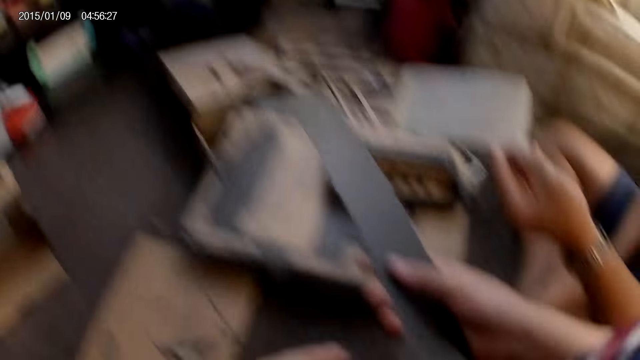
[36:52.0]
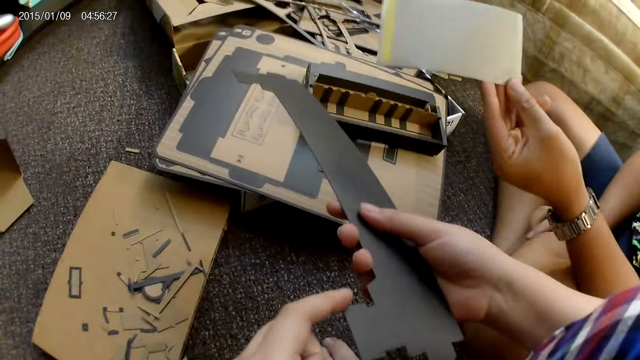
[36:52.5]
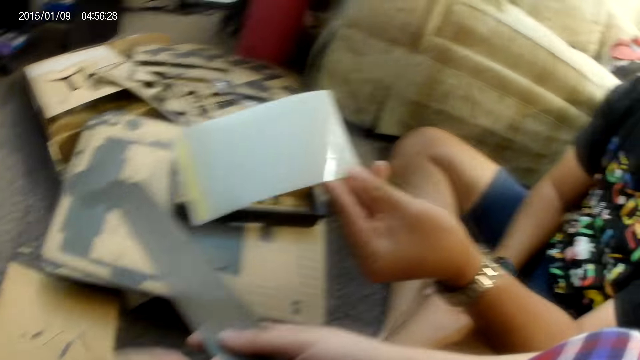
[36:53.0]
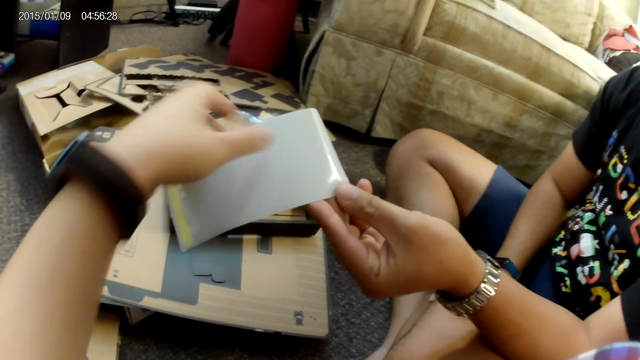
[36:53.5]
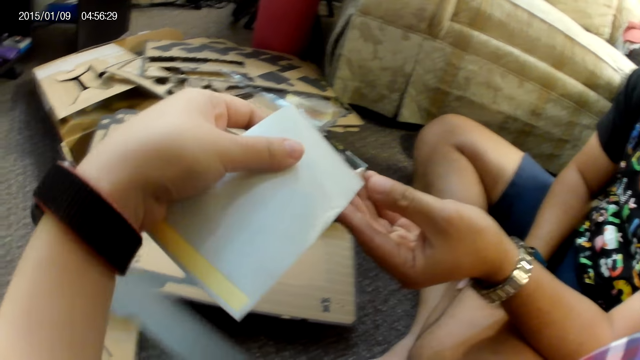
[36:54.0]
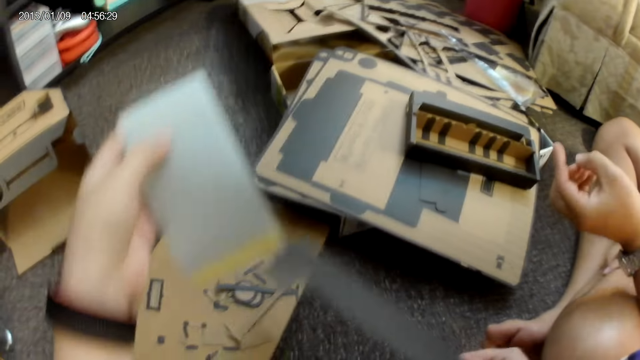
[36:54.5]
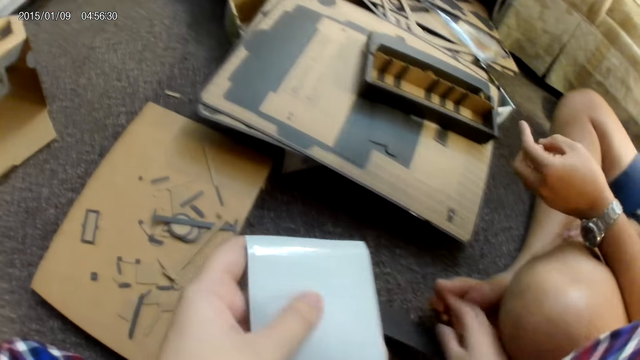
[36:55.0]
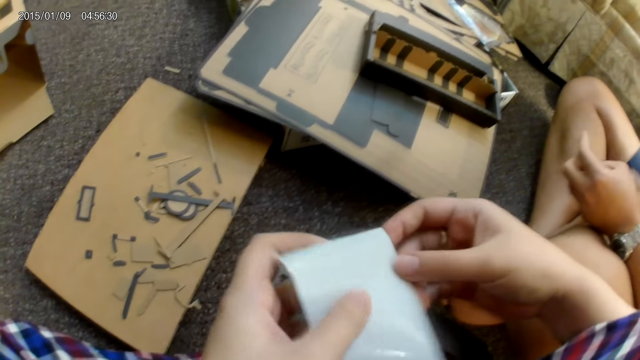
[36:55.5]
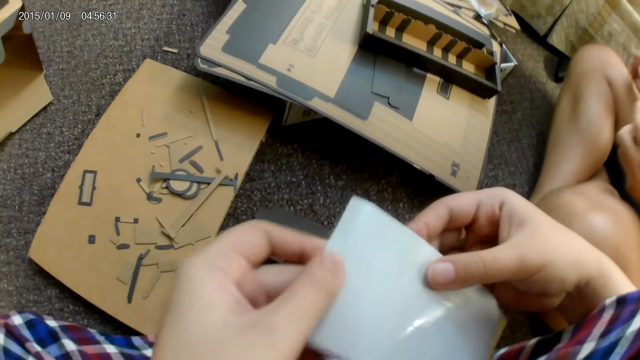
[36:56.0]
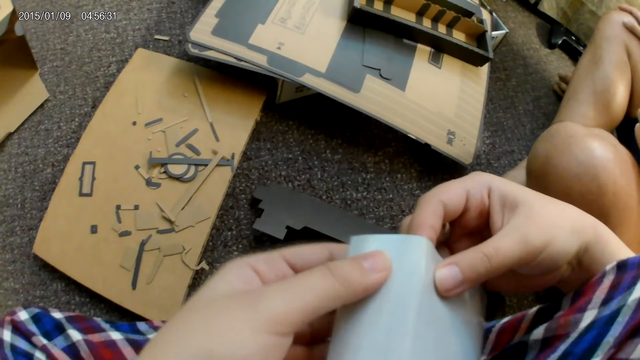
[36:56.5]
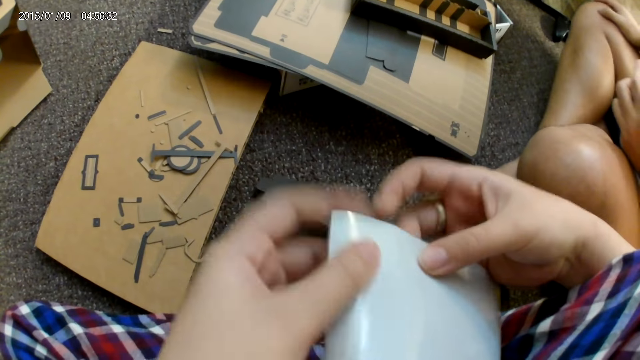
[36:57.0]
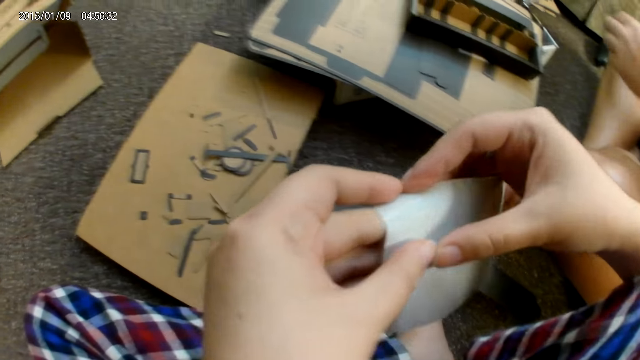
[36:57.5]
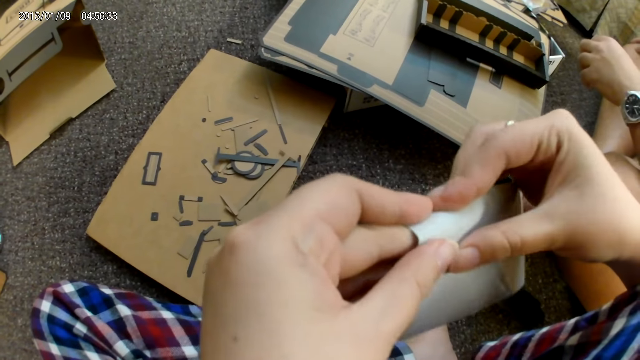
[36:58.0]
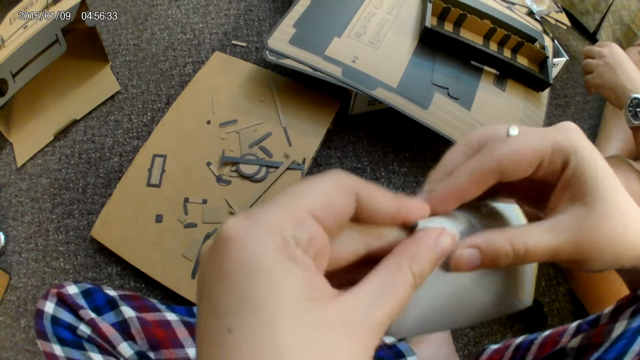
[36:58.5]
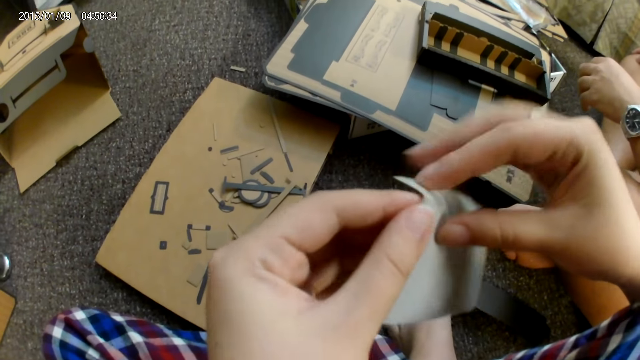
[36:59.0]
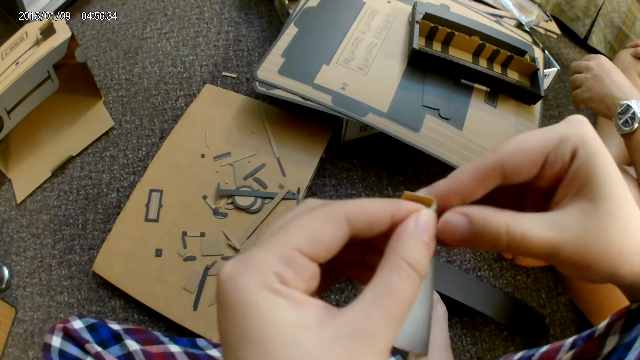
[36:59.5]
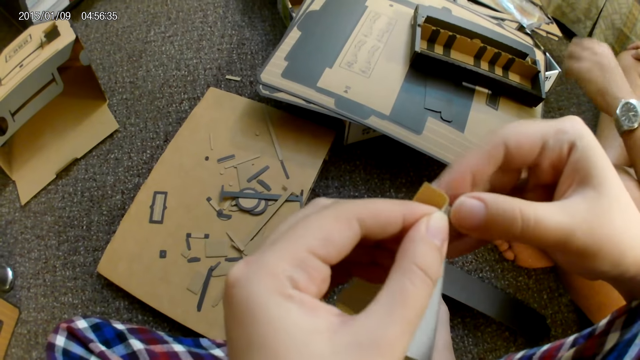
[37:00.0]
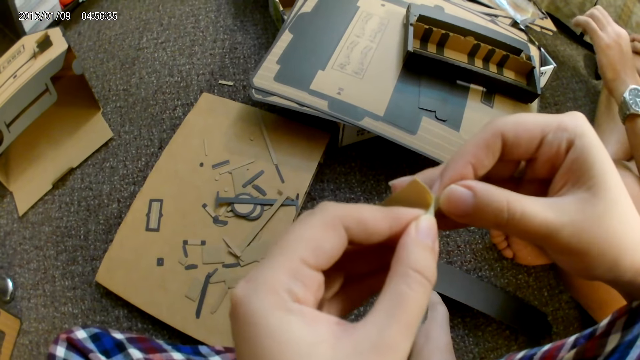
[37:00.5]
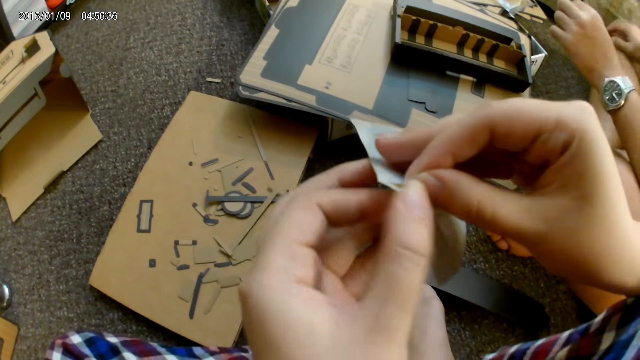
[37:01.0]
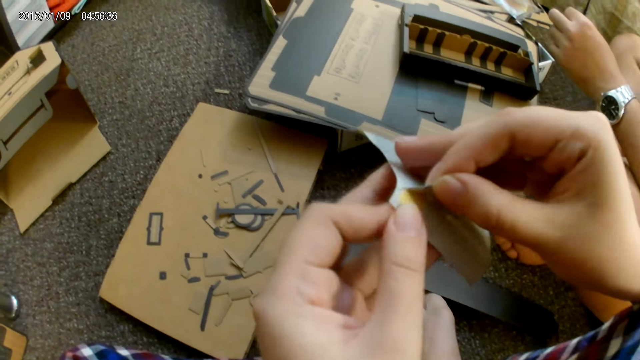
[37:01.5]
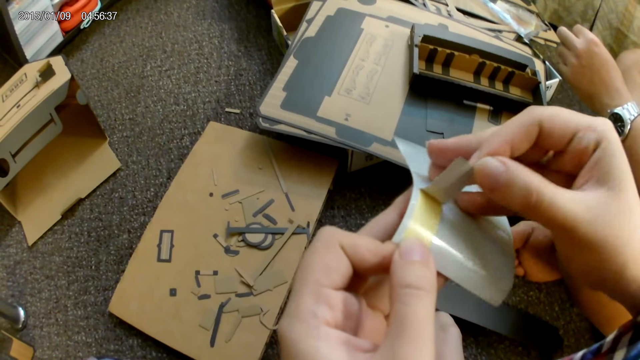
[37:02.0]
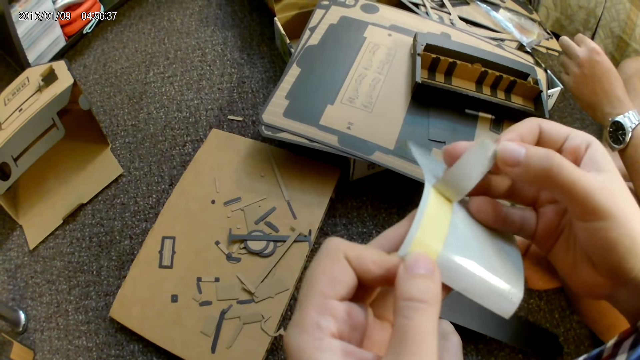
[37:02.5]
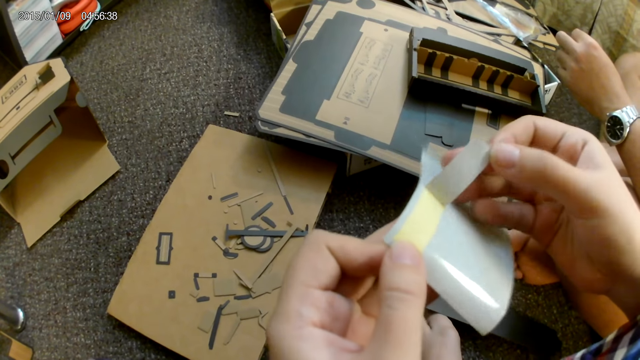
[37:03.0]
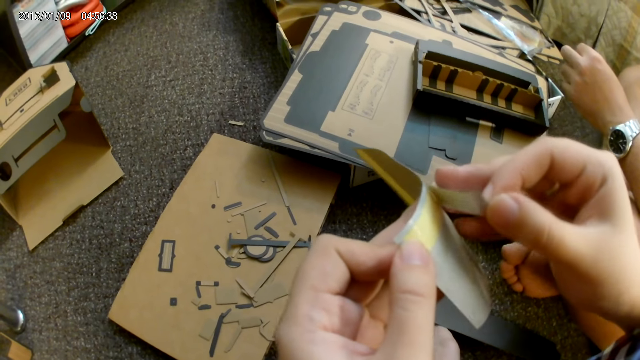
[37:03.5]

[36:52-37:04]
A man hands over the sticker paper to the camera wearer. The camera wearer collects the sticker from the man with her left hand. She drops the cardboard on the ground with her right hand. She holds the sticker with both hands. She removes a plaster from the sticker with her right hand.

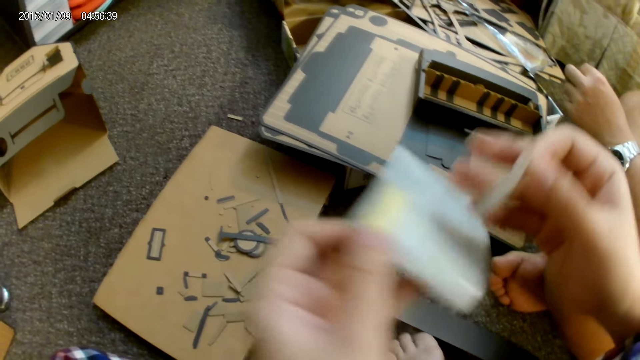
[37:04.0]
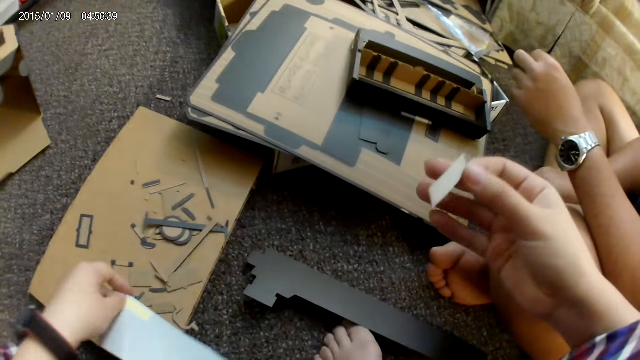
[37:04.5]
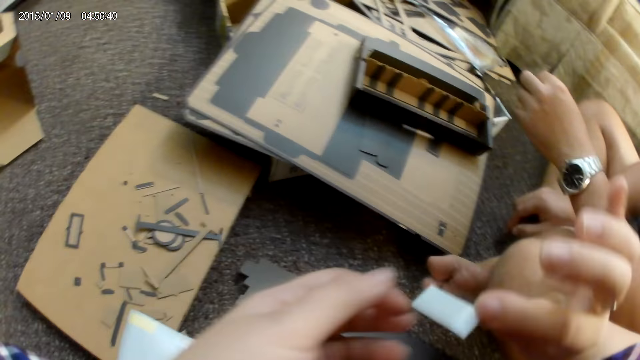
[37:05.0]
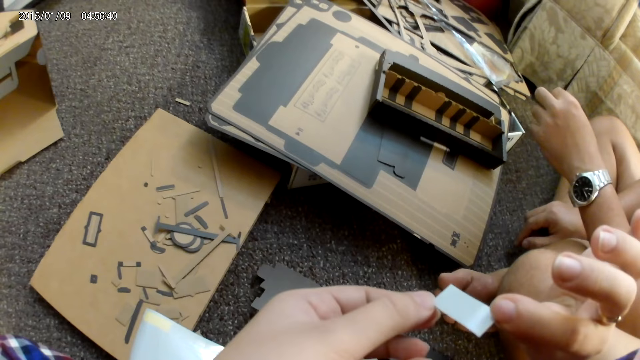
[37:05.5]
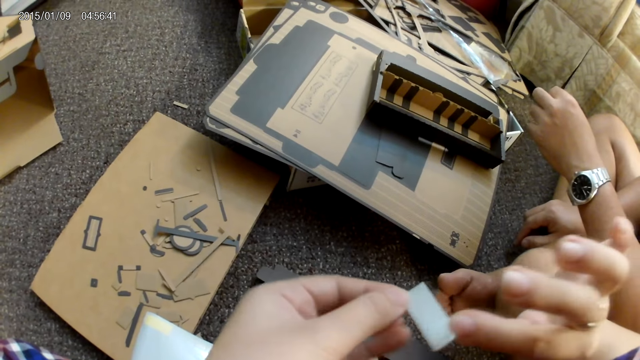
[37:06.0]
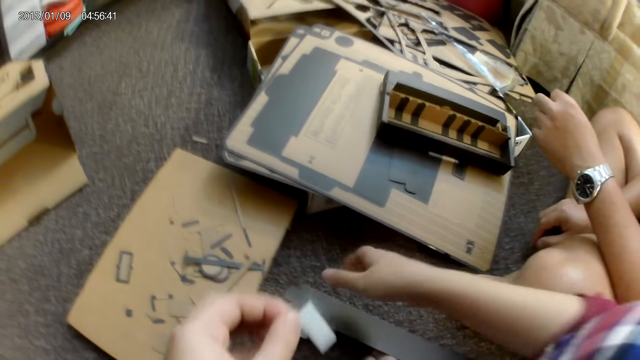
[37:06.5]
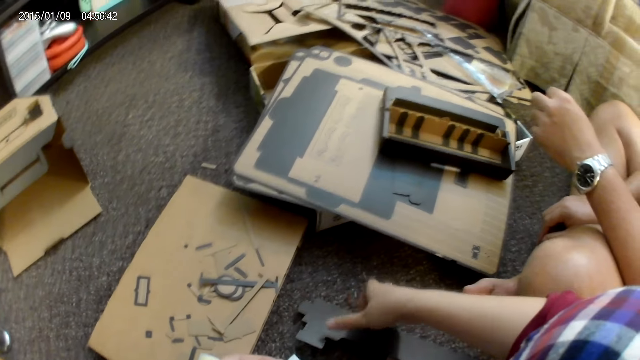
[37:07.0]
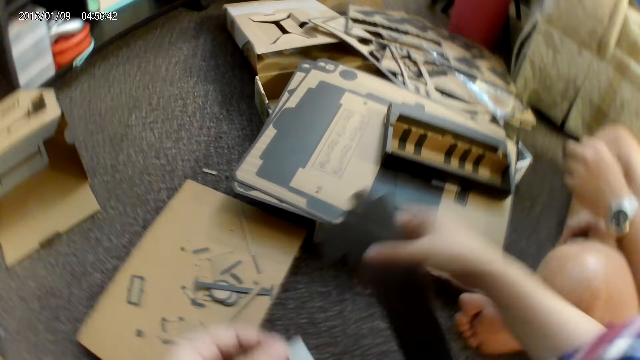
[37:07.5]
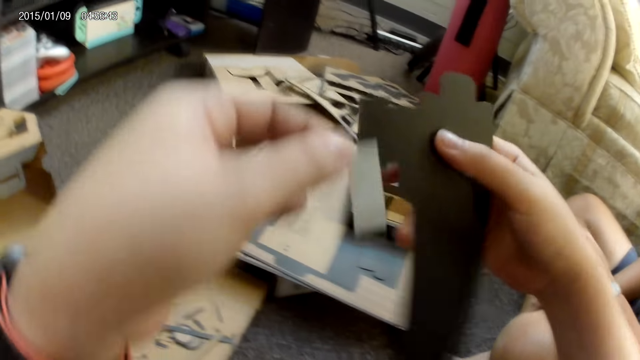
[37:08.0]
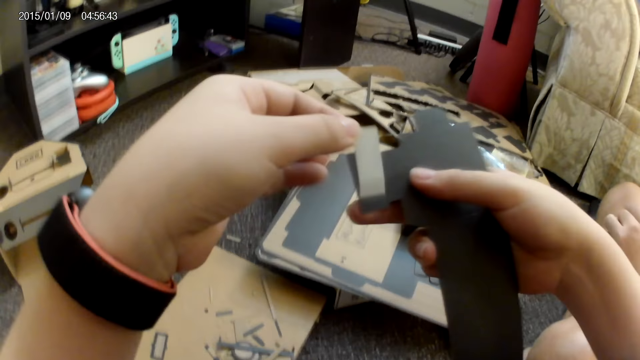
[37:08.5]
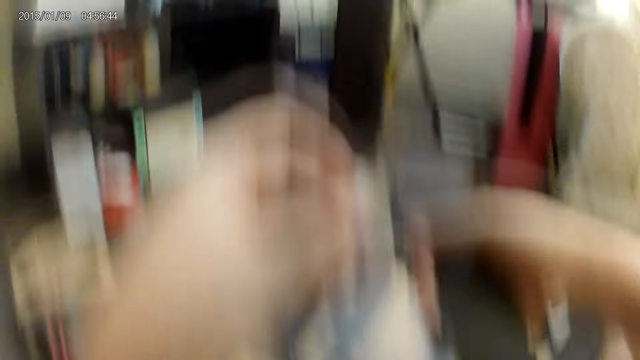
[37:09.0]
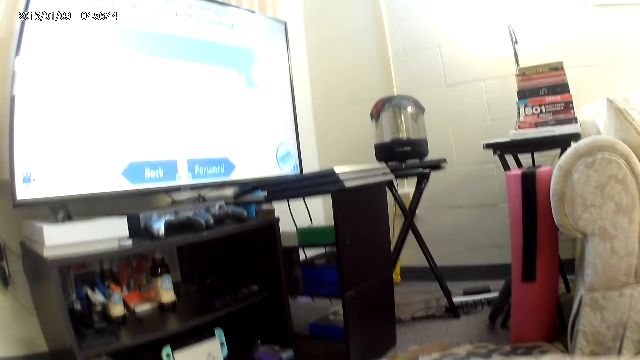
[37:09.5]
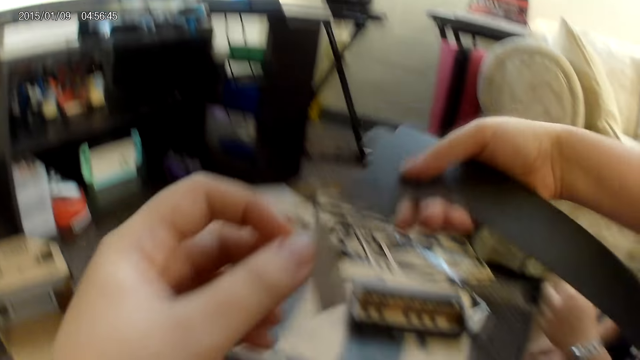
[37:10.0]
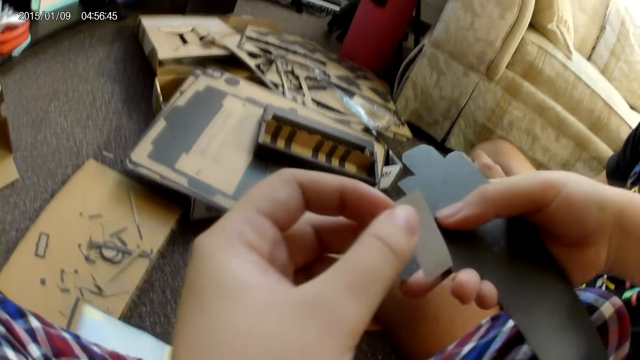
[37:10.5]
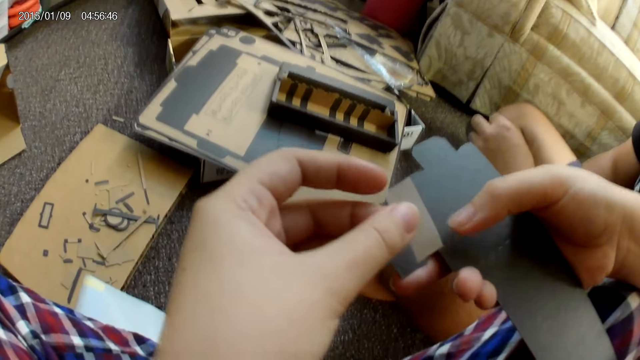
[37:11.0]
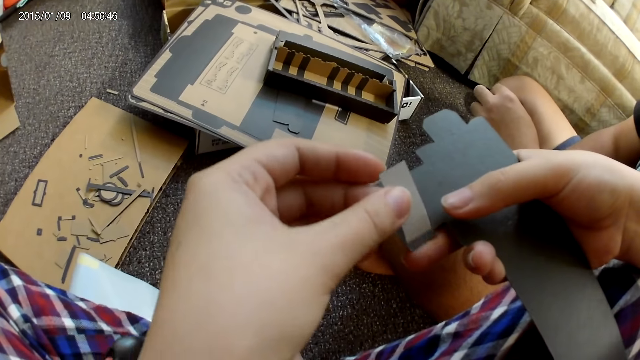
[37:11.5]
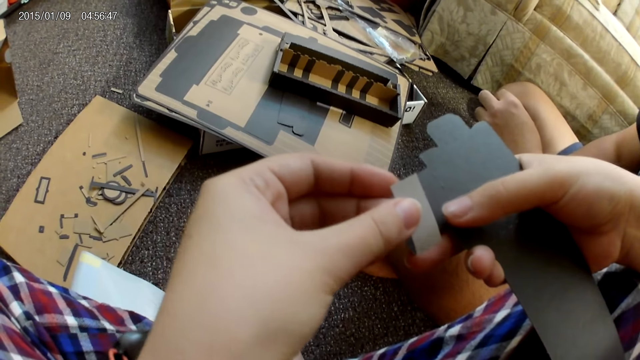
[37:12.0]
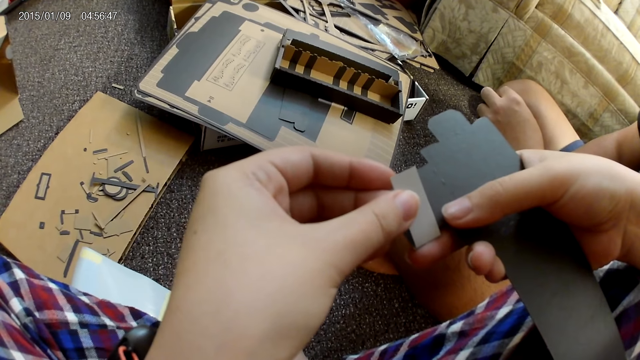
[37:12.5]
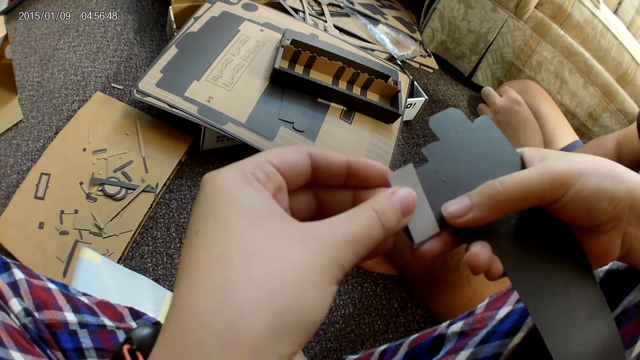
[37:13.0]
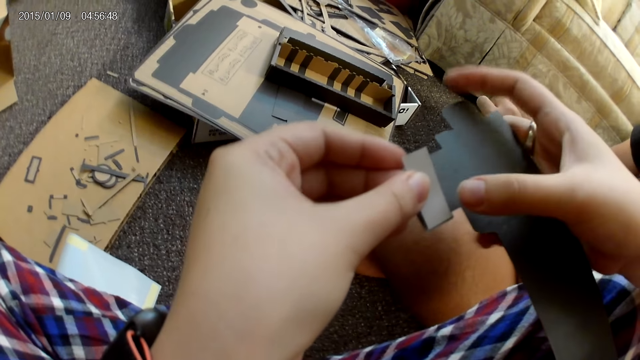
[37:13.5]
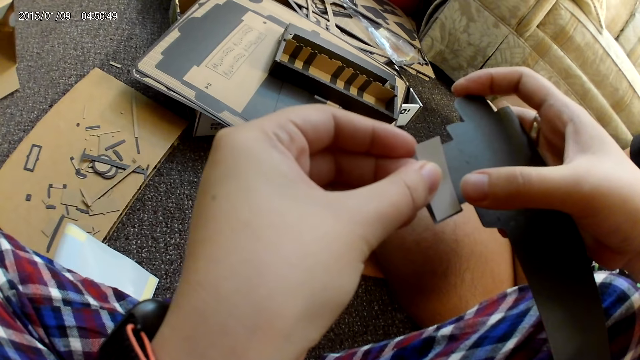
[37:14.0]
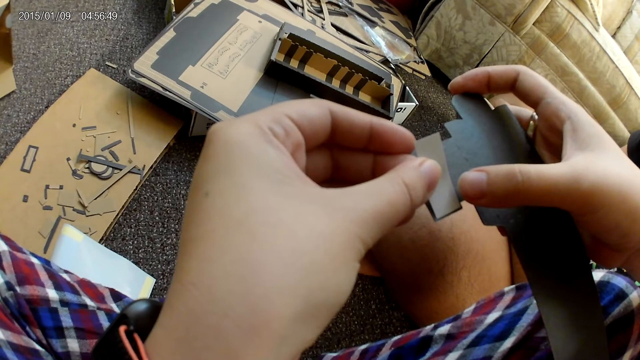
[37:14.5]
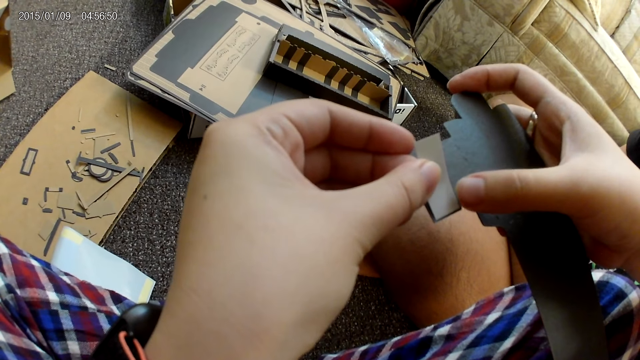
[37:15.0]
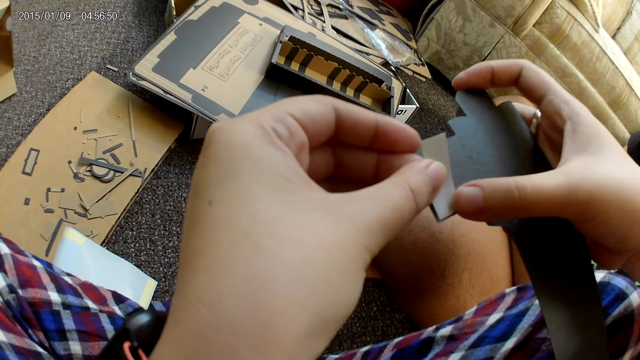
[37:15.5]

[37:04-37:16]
The camera wearer puts down the paper. She drops the sticker on the cardboard with her left hand. She passes the sticker from her right hand to her left hand. She picks the cardboard from the ground with her right hand. She sticks the plaster on the cardboard with her left hand.
